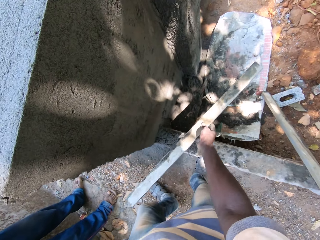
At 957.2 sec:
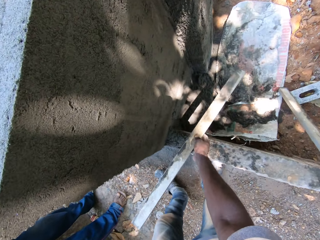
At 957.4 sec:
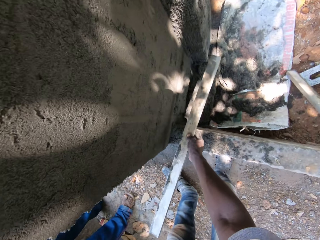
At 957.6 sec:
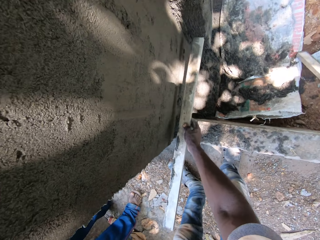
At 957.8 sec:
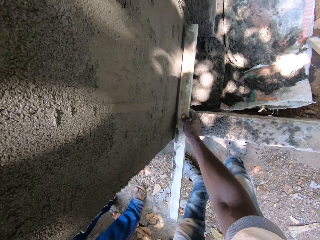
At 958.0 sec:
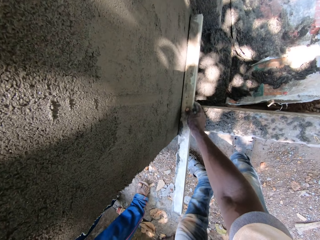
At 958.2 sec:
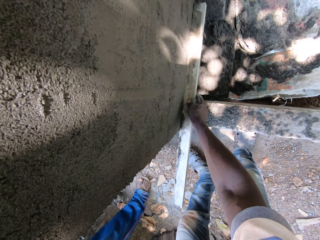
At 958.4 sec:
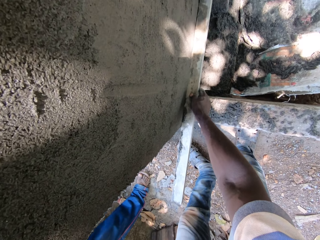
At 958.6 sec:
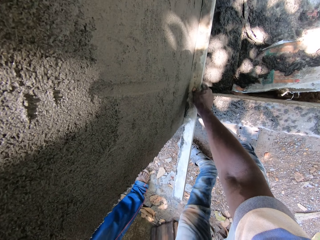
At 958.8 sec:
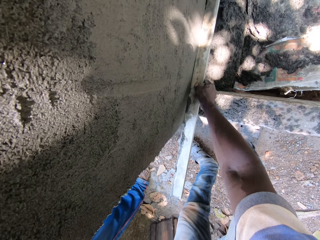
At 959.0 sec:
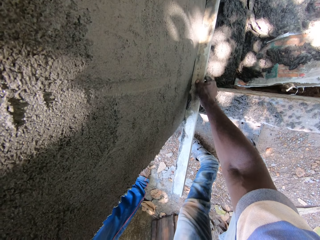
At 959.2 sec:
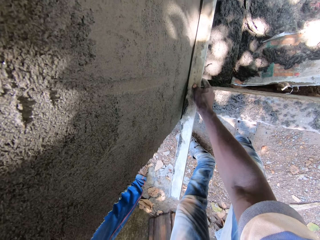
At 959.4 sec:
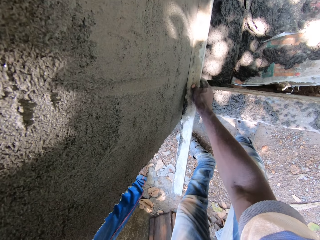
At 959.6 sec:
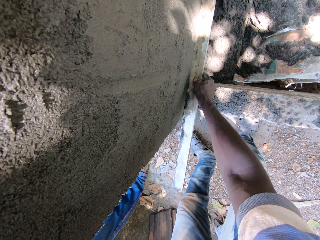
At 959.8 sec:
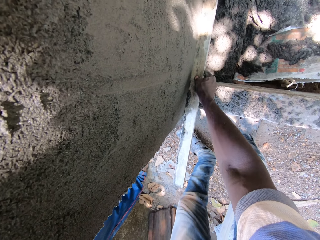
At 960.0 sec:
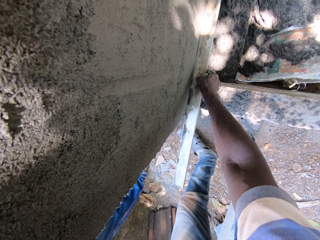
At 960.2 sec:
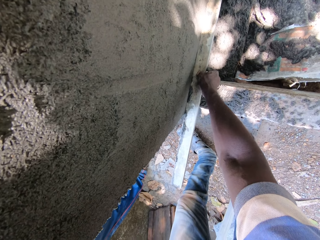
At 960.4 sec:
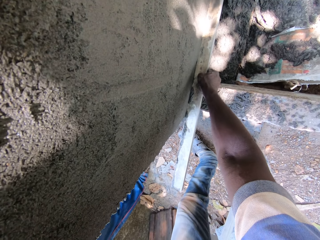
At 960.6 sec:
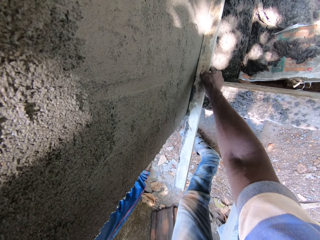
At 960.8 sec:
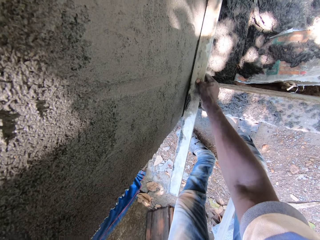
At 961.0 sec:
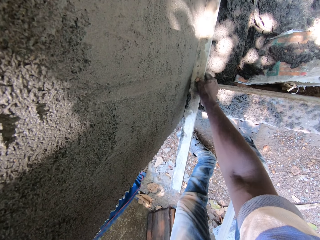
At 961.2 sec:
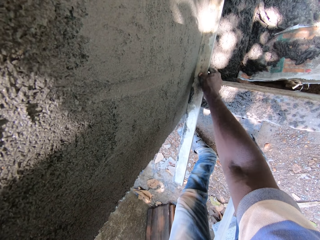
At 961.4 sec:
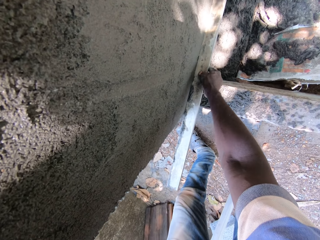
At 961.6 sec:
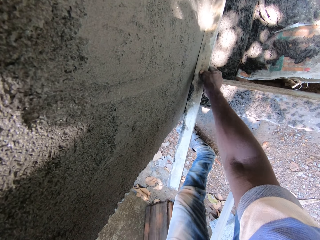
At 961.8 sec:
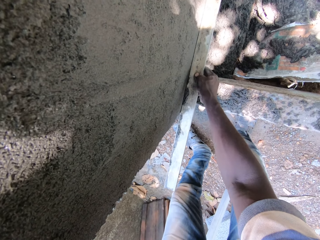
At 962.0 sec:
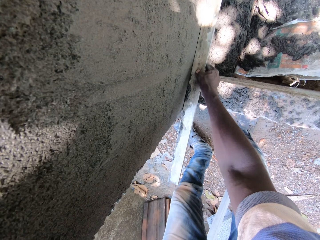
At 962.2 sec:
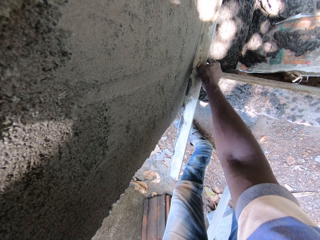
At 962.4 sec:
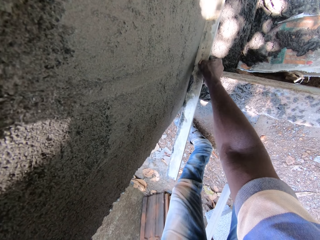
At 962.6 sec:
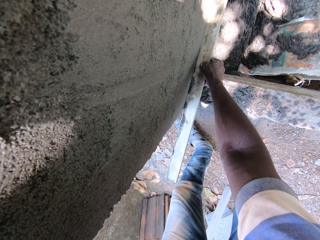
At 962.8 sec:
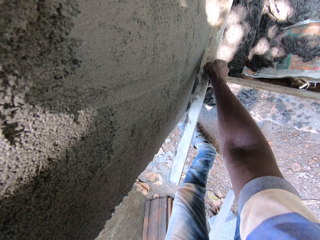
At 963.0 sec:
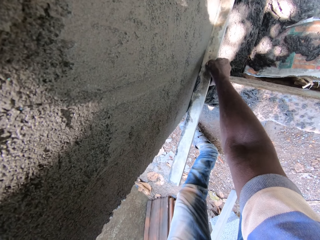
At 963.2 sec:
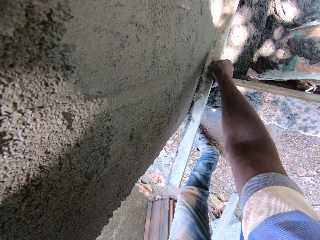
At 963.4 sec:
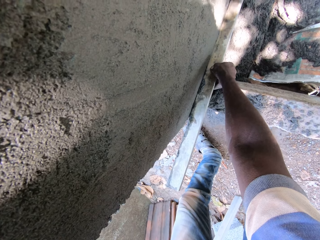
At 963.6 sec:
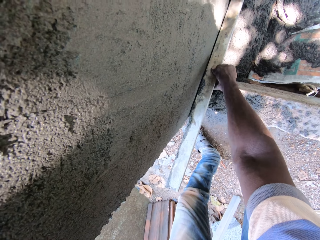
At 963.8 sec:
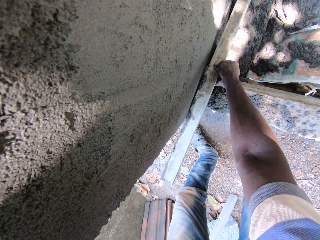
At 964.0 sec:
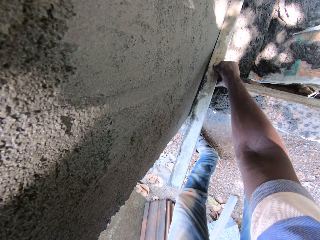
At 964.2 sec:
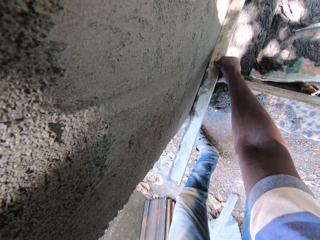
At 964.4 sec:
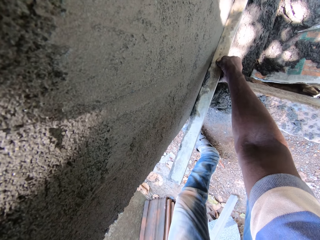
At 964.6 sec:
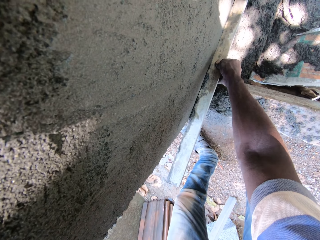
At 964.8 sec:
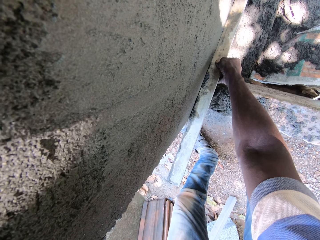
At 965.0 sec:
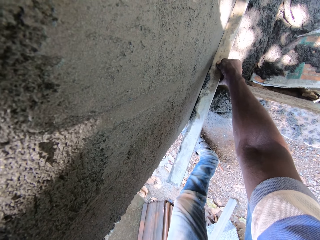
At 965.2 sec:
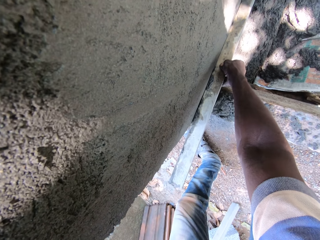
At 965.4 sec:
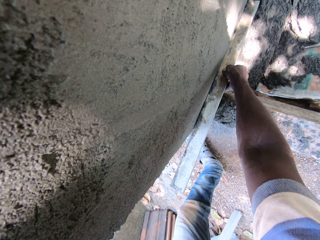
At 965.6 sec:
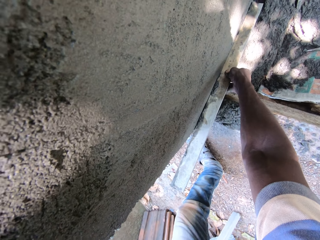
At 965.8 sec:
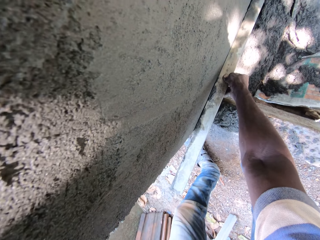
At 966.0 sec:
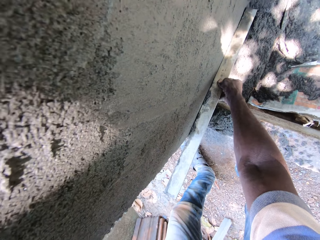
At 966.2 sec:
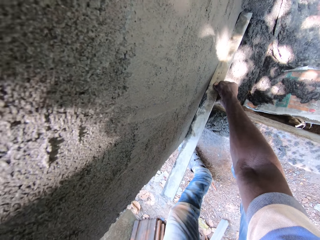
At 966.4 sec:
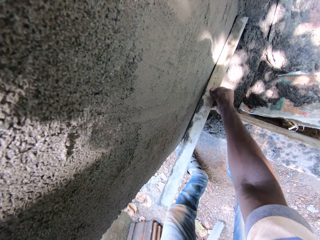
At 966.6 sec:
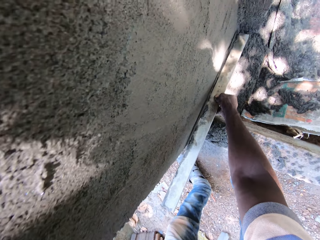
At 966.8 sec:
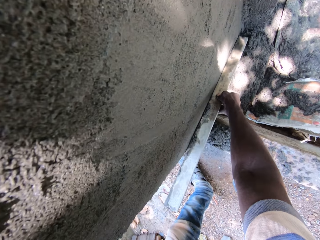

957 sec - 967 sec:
The camera wearer smoothens concrete on the wall with the straight pipe in his right hand.

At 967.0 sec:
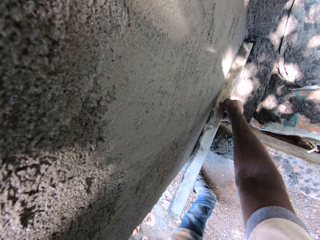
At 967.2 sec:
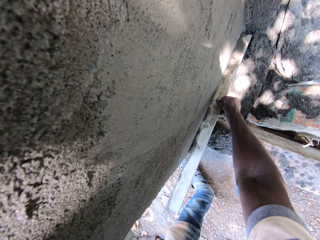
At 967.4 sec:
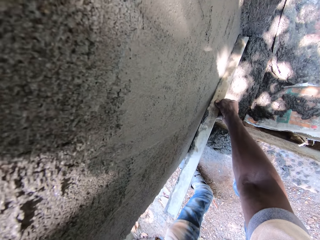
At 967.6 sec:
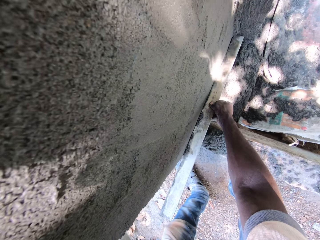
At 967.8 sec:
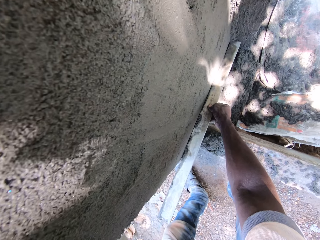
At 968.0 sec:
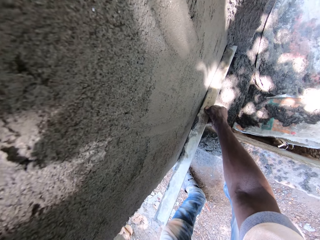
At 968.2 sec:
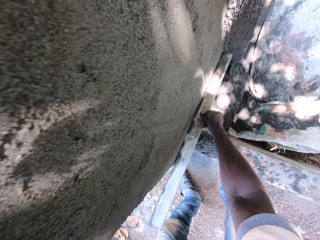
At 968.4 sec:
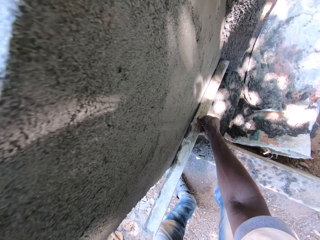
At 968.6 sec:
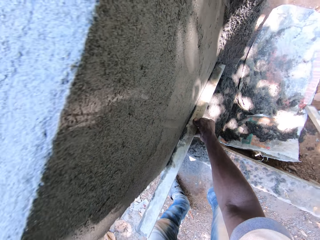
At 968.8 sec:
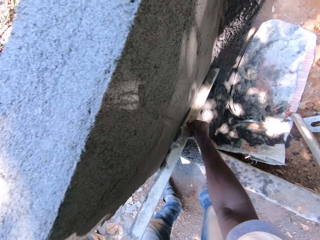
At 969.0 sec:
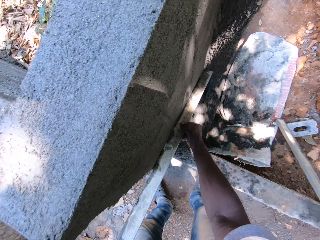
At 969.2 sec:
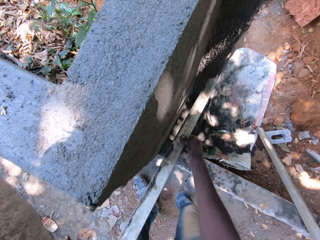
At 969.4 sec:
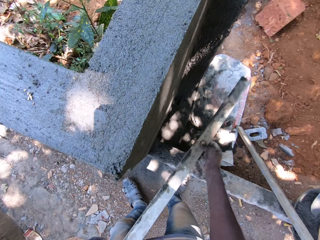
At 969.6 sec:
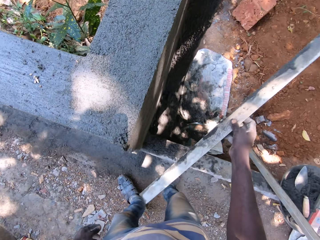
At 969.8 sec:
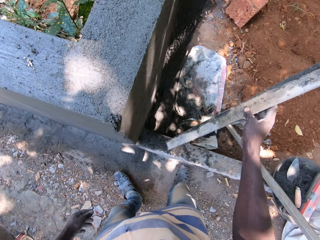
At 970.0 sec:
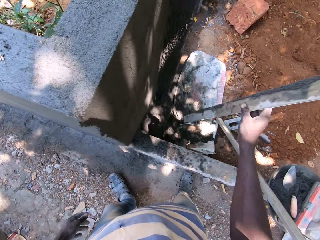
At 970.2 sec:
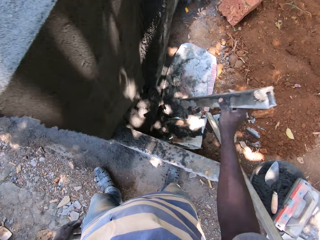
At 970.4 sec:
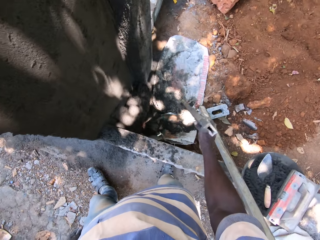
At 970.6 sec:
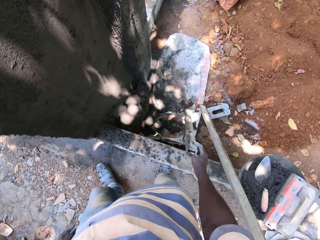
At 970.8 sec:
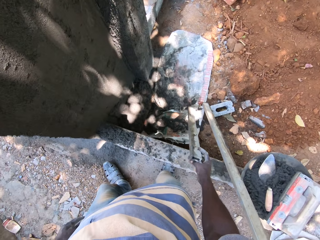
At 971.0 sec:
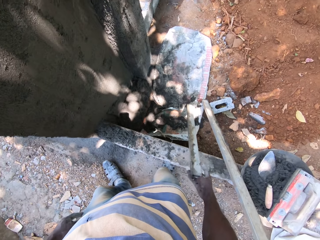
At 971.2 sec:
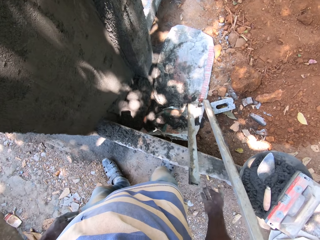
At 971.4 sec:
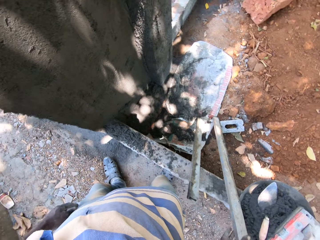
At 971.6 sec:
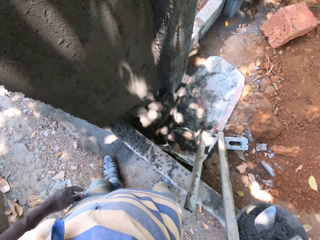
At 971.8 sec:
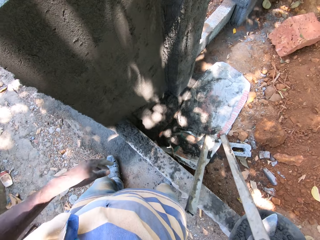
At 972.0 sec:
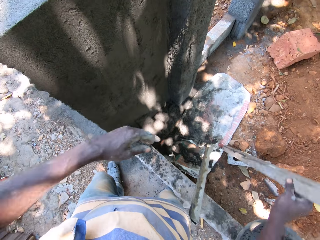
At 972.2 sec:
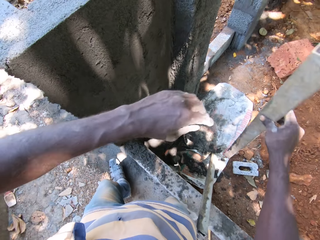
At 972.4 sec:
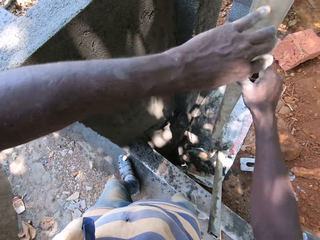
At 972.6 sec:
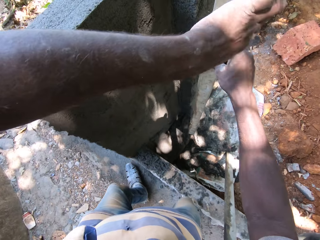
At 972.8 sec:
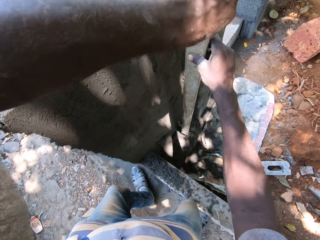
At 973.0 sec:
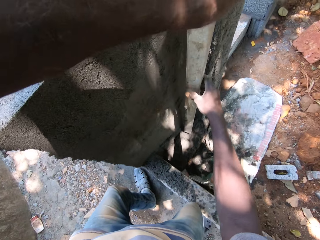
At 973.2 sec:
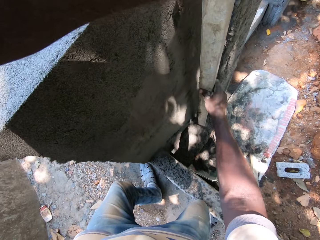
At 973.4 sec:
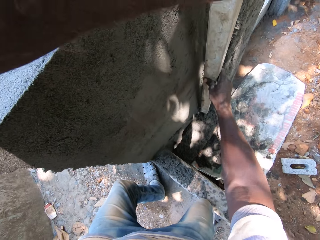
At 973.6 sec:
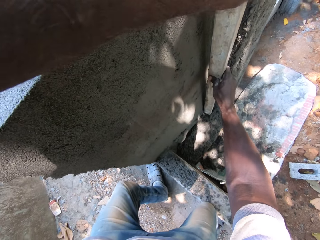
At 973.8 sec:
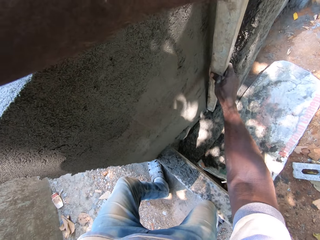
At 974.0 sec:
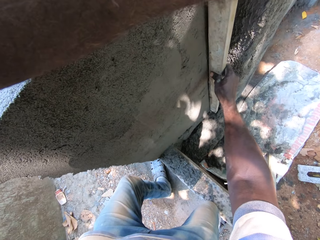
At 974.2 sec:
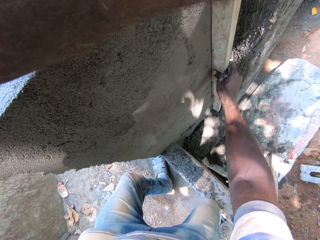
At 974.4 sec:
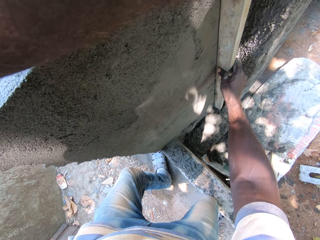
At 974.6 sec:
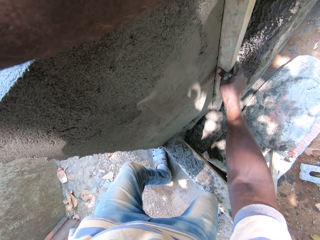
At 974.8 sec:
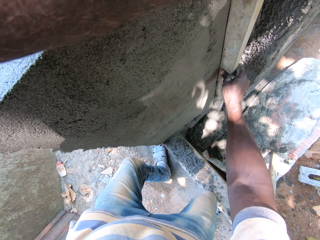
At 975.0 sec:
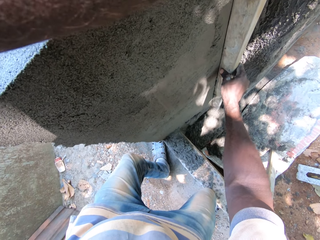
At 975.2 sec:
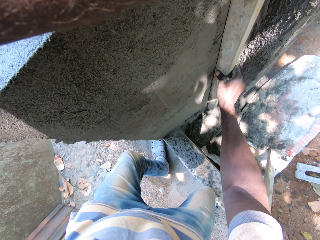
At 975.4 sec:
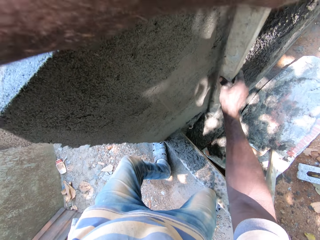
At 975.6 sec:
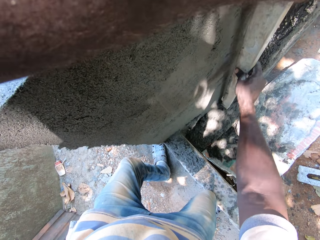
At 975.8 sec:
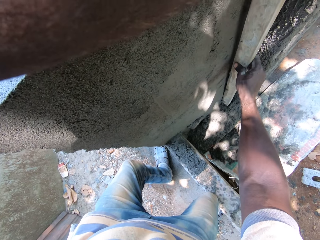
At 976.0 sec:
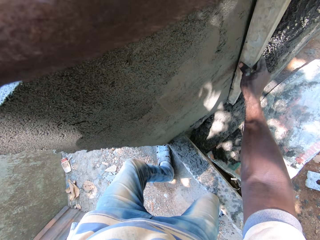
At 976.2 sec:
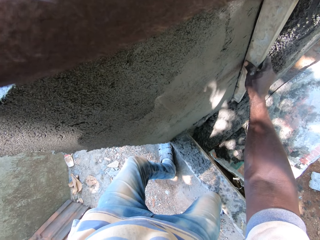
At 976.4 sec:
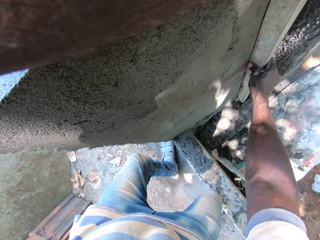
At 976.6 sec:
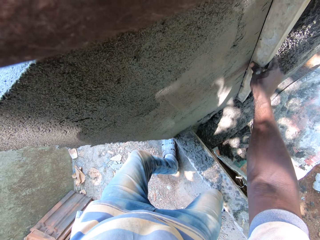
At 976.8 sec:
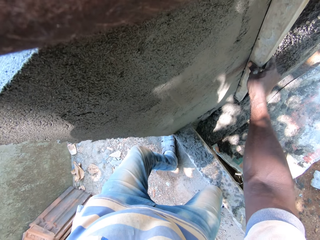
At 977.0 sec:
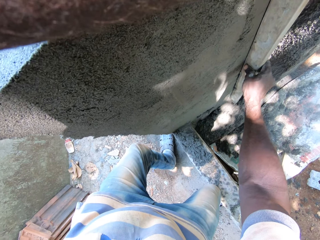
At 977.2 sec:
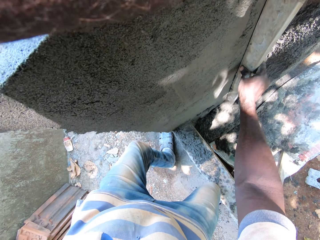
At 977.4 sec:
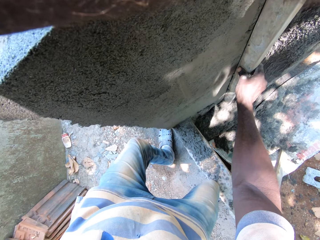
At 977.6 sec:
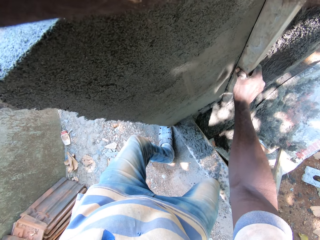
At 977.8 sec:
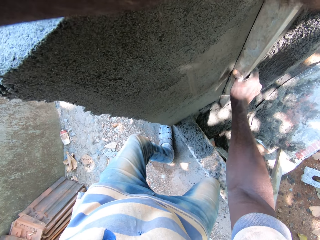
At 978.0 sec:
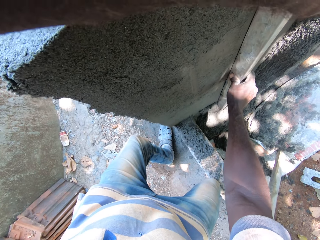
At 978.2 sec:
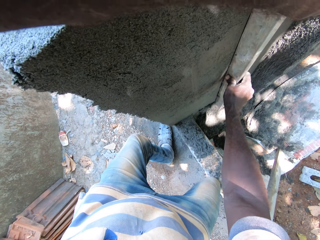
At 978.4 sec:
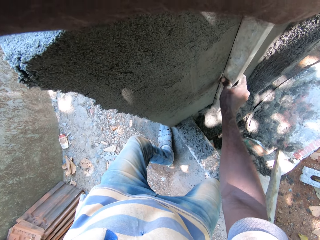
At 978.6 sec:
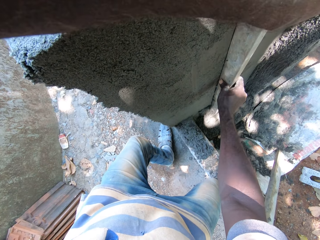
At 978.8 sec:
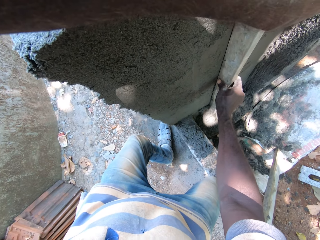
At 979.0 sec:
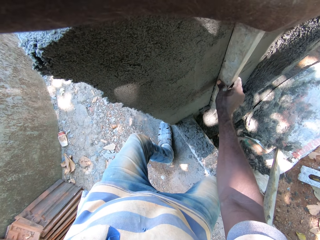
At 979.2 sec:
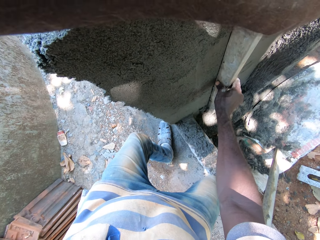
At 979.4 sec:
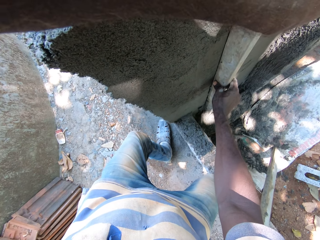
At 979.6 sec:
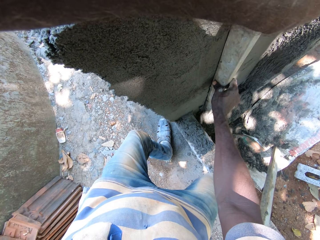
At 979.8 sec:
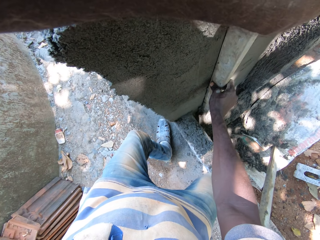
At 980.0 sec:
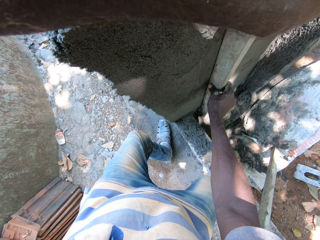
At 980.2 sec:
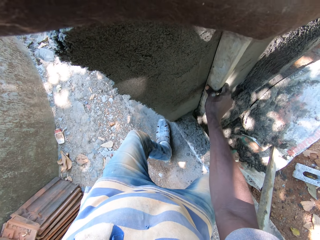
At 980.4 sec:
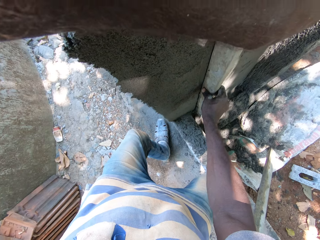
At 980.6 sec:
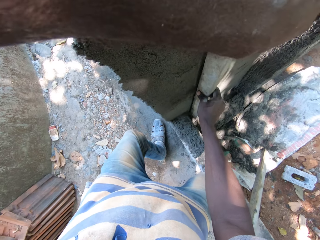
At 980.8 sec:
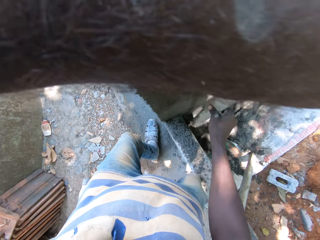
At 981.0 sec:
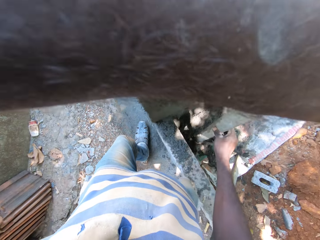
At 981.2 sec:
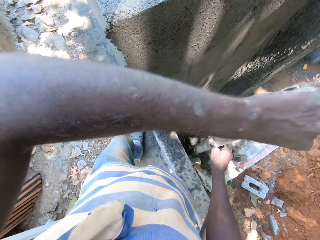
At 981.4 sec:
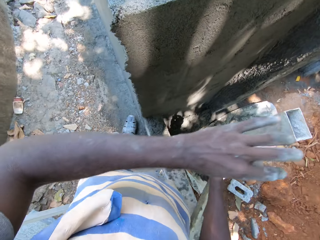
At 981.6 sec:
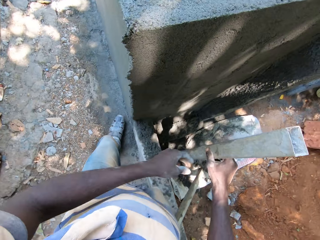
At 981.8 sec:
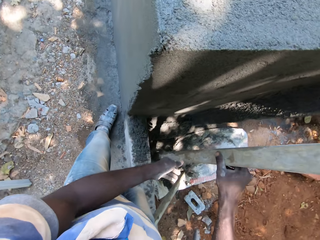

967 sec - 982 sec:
The camera wearer removes the straight pipe in his right hand from the wall. He drops the straight pipe in his right hand to the ground. He picks the straight pipe from a wall with his right hand. He holds the straight pipe with both hands and smoothens concrete on the wall with the straight pipe in both hands.
